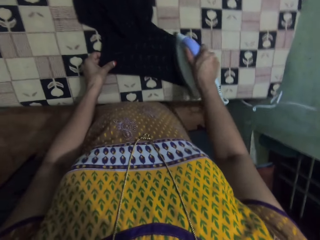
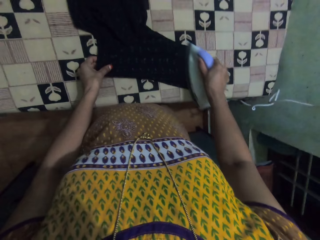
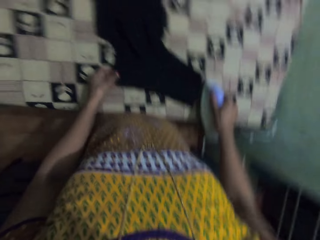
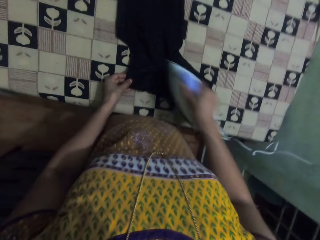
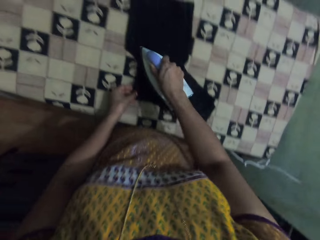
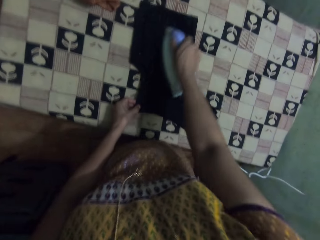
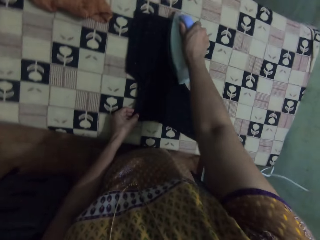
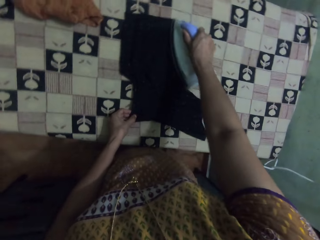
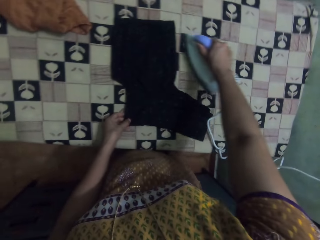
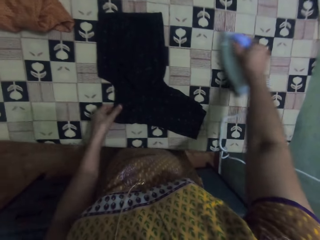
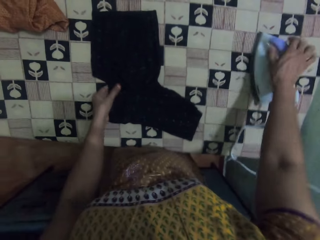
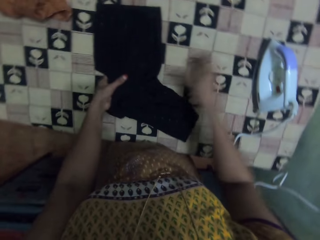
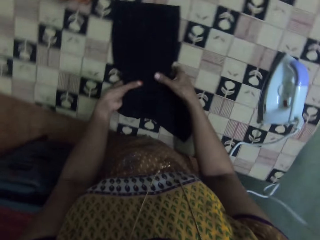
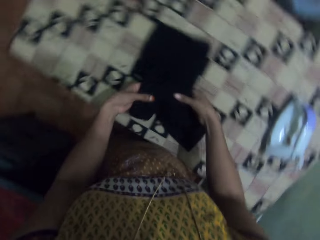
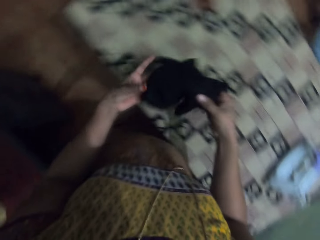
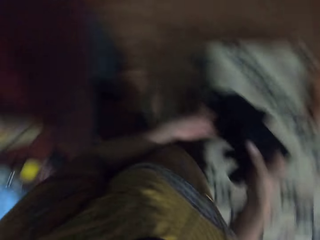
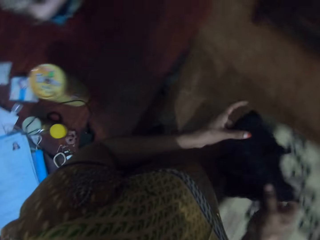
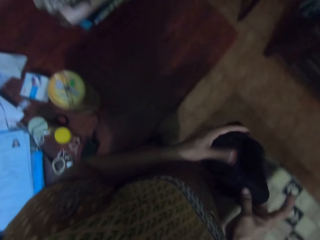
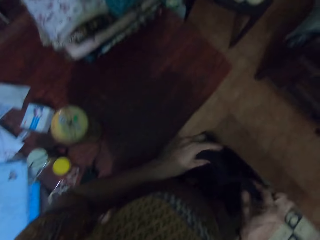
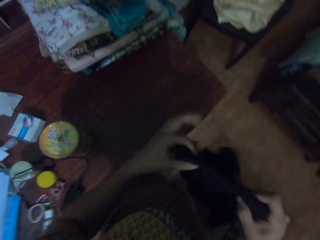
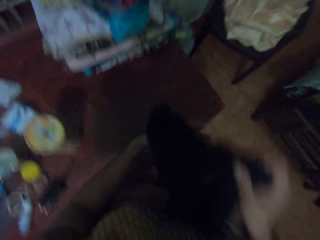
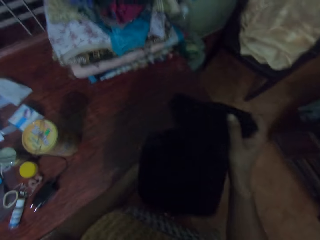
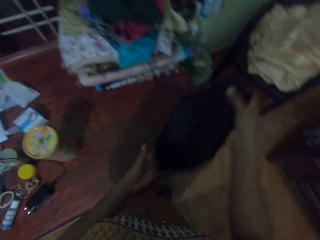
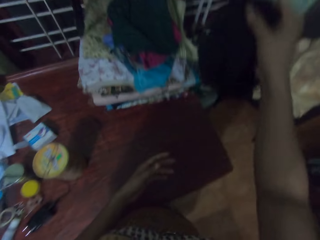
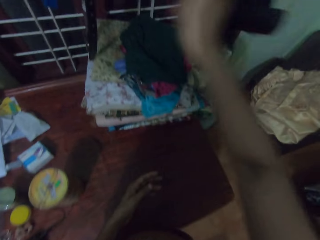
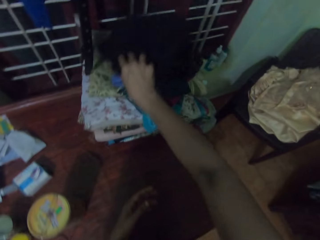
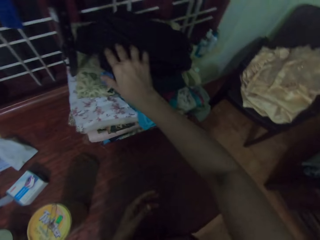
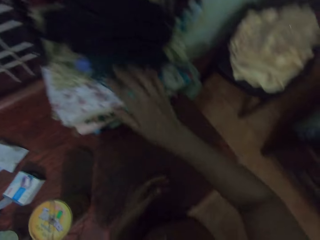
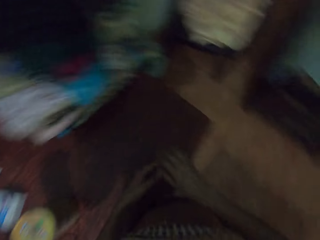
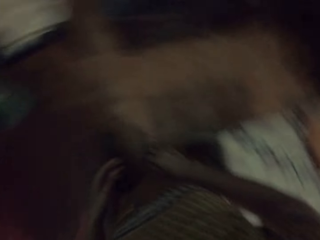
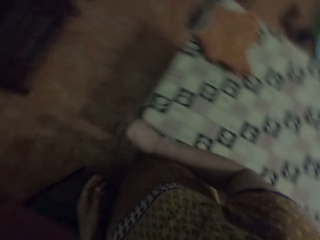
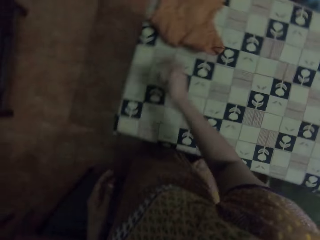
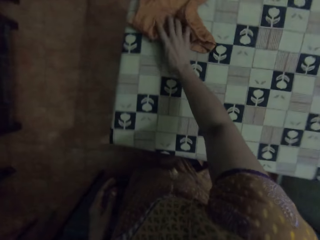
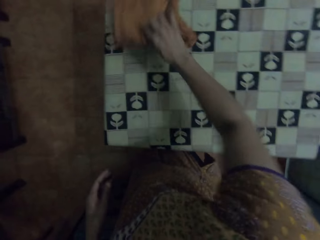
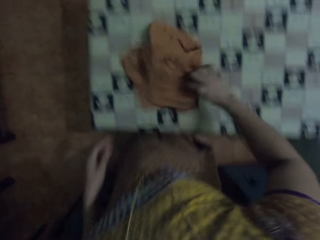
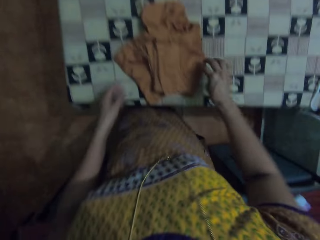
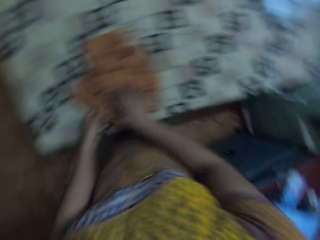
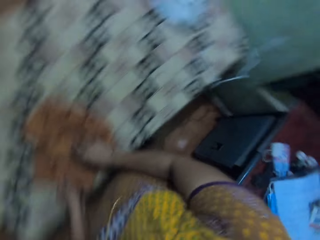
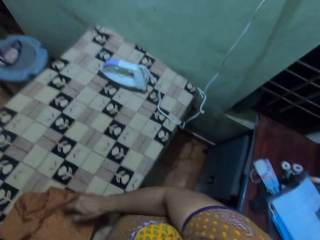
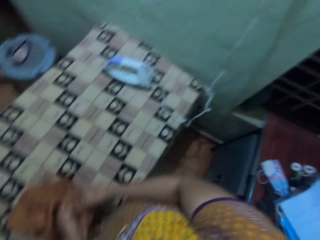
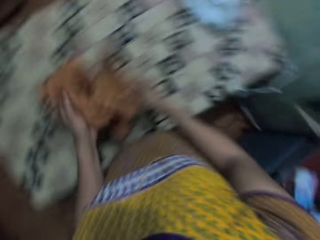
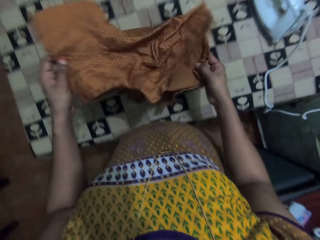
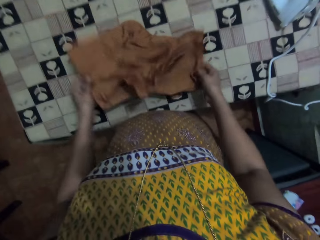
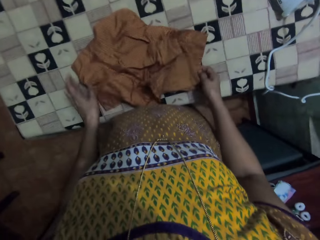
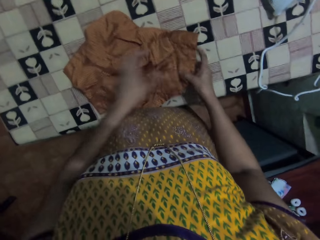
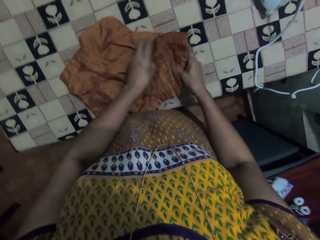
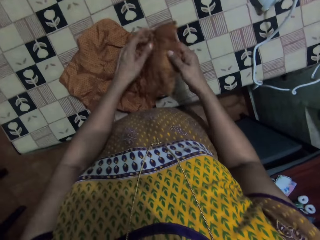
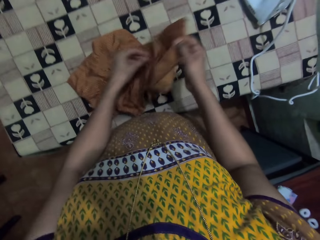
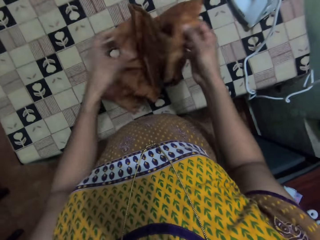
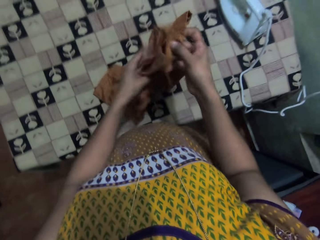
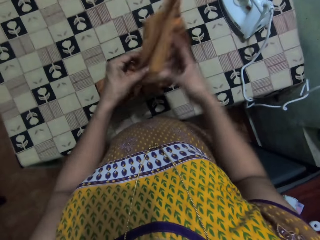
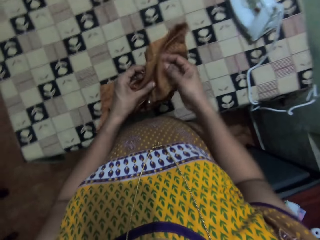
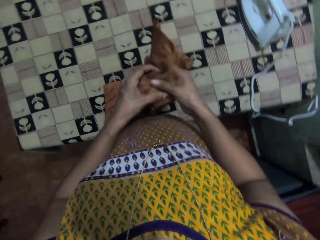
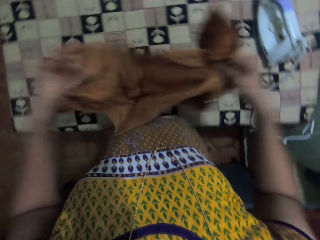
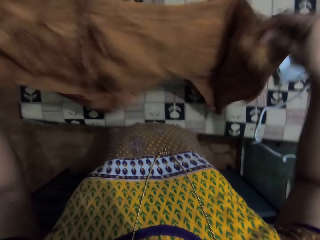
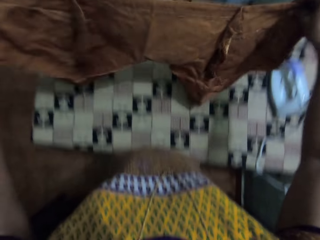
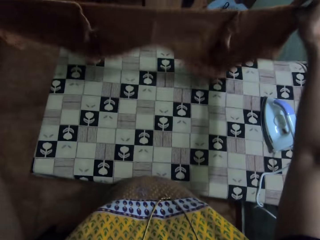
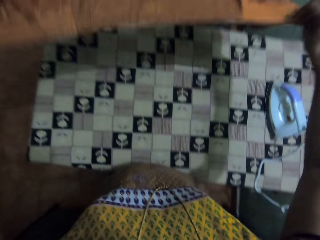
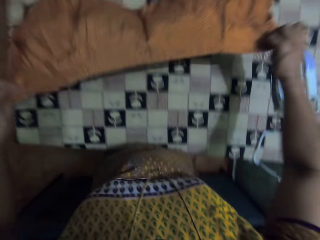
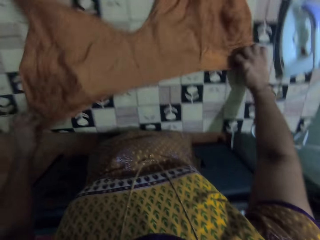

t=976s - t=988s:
The camera wearer puts the iron box on the table. They fold the cloth. They lift up the cloth. They walk around. They put the cloth on top of other cloths. They take the cloth. They arrange the cloth on the table. They put the cloth down. They lift up the cloth.

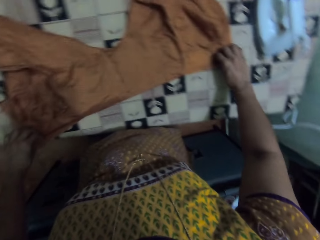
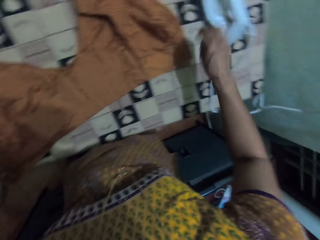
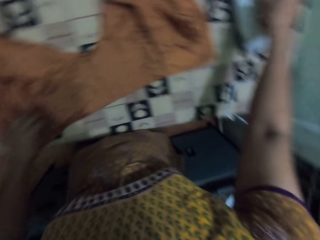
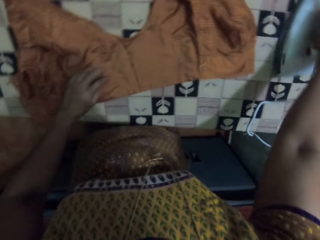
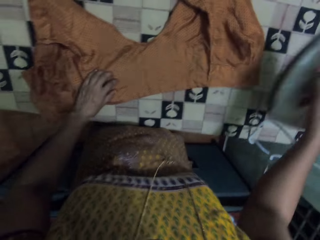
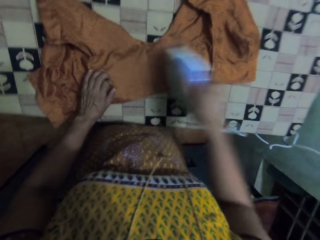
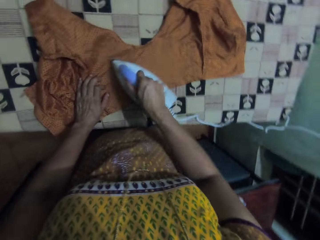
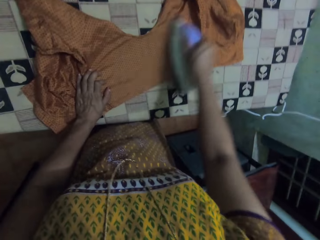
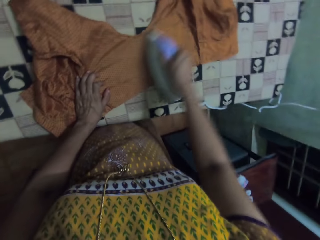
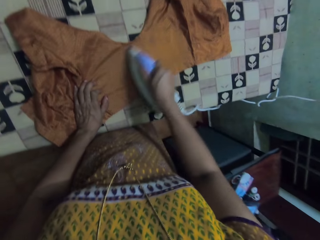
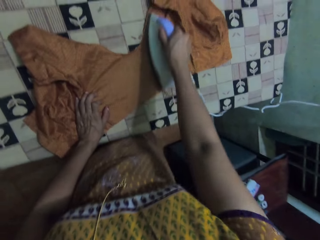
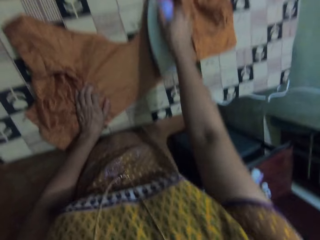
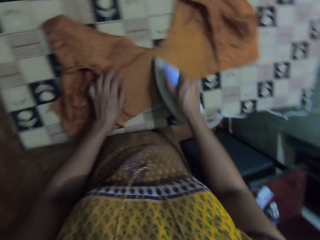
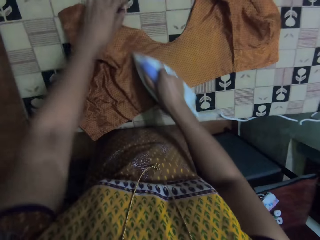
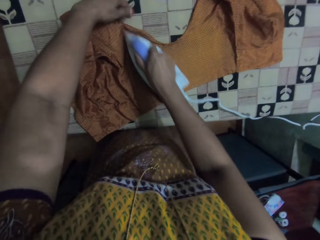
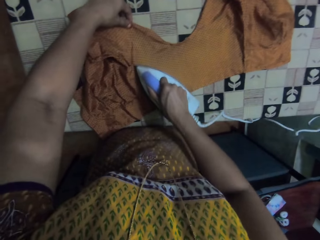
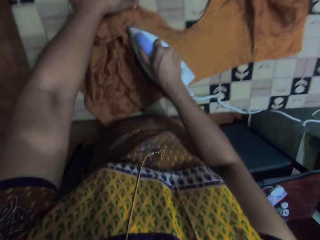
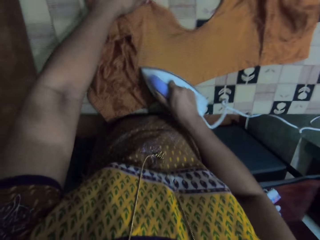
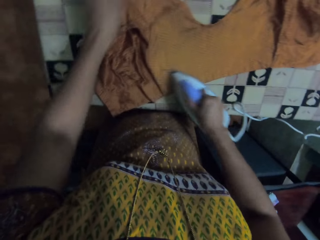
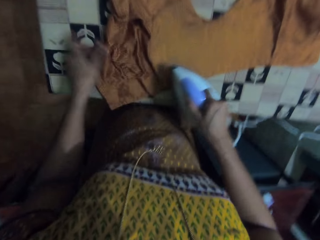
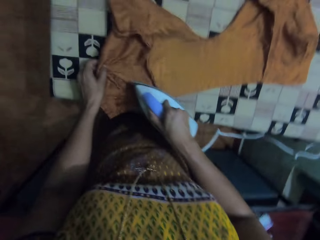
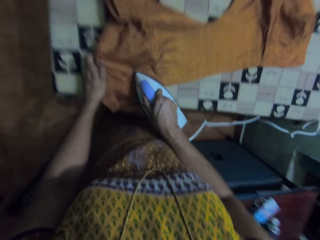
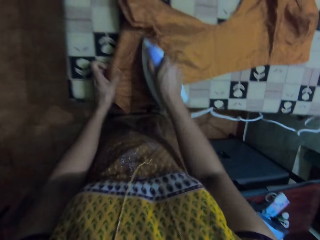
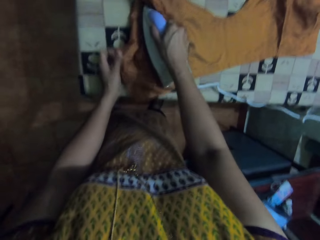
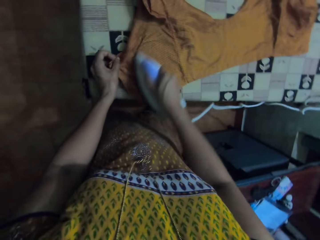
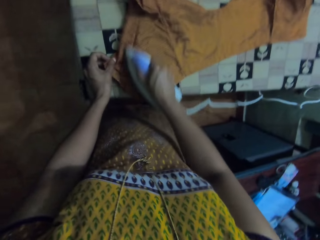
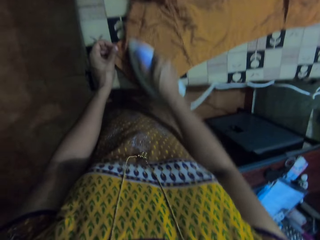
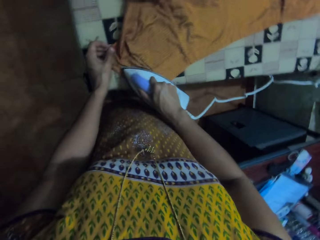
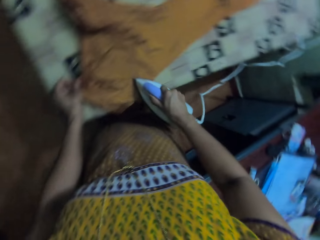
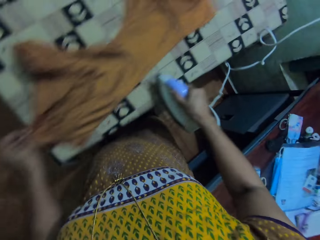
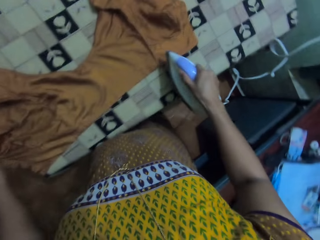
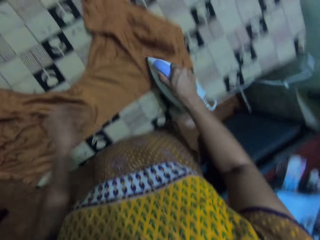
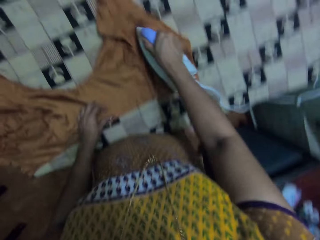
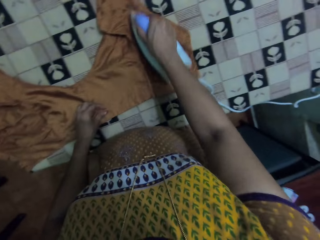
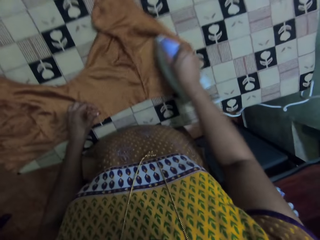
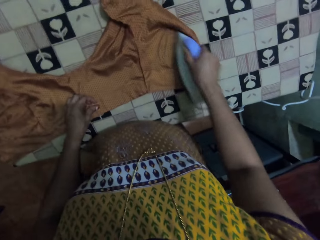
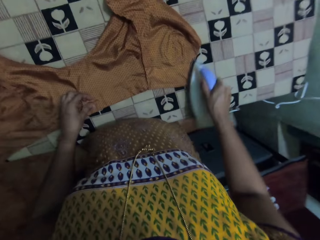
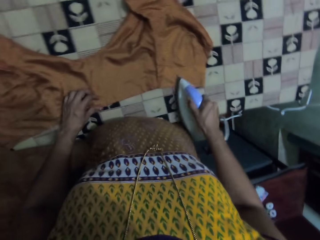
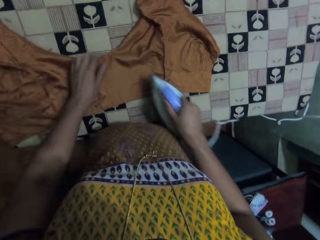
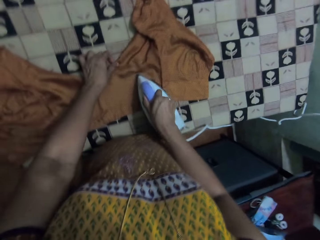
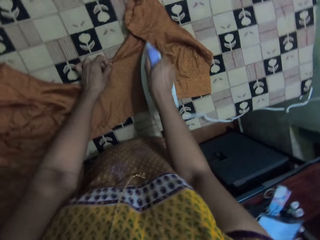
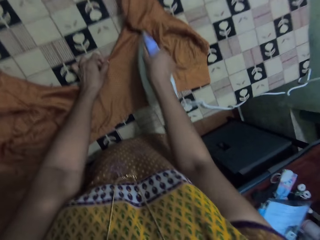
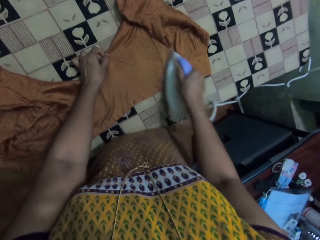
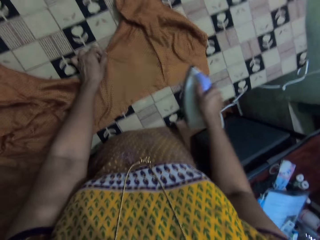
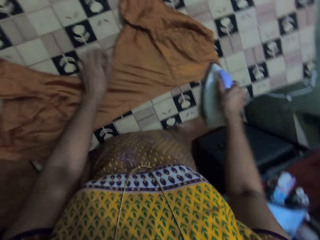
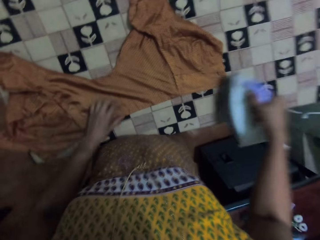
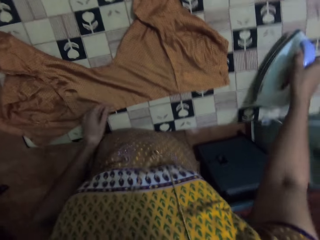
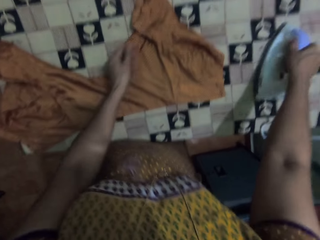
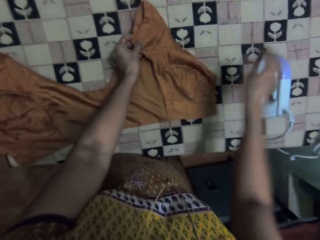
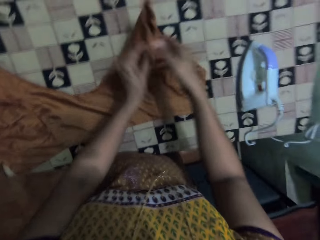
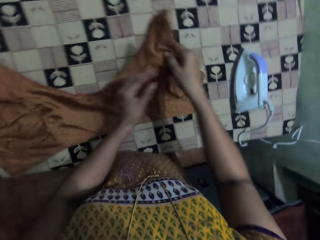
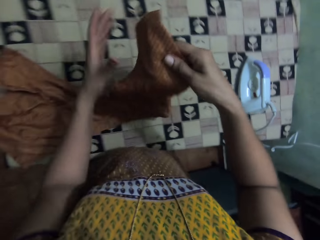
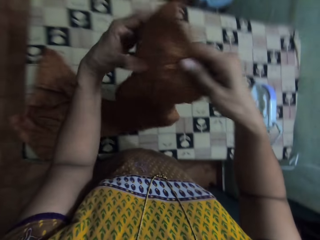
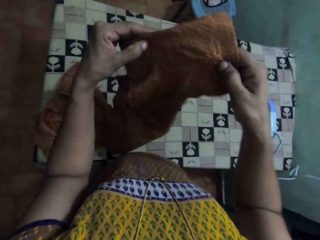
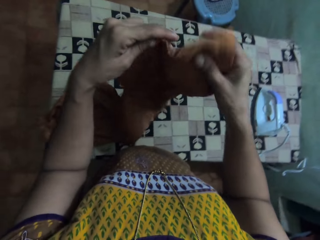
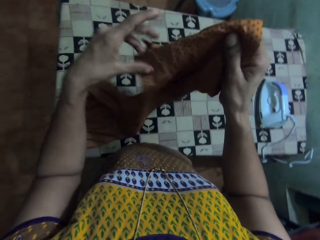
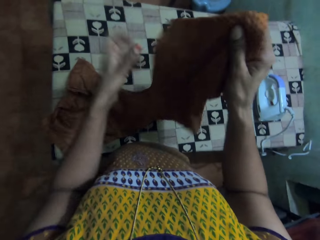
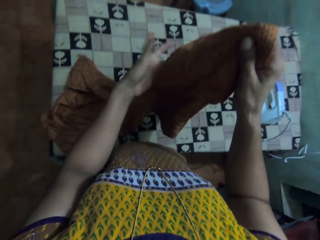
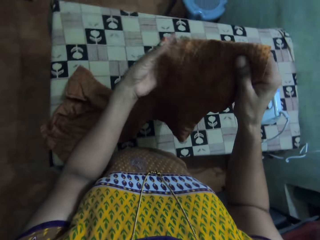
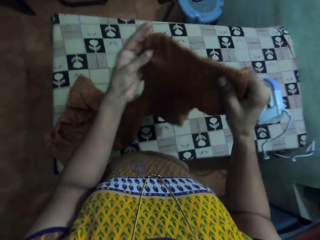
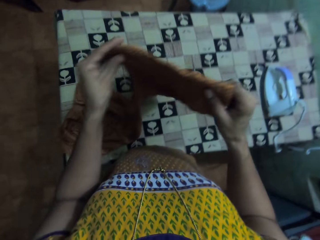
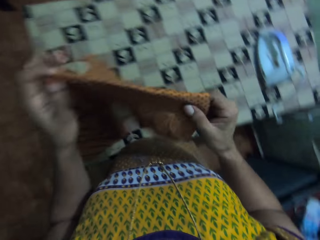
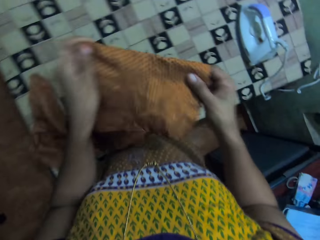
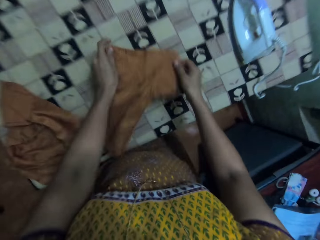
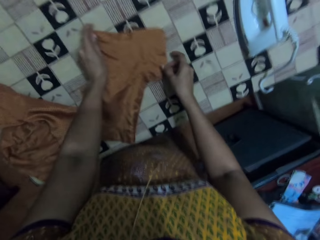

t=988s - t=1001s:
The camera wearer puts the cloth down. They pick up the iron box. They iron the cloth. They put the iron box on the table. They turn the cloth. They lift up the cloth.
